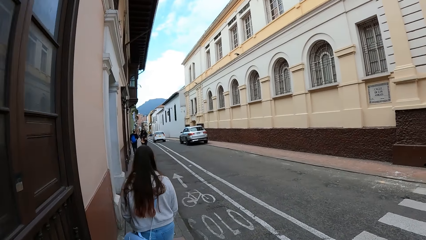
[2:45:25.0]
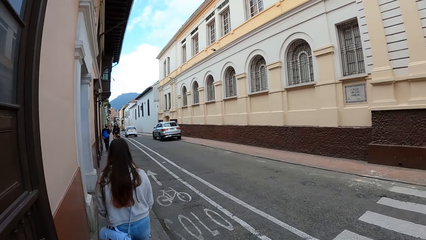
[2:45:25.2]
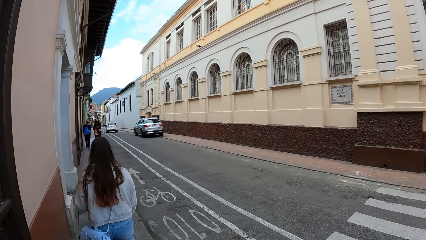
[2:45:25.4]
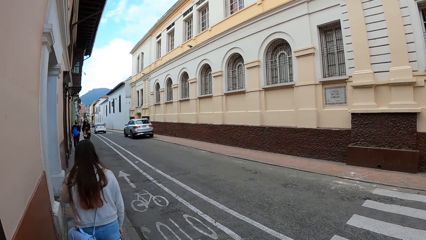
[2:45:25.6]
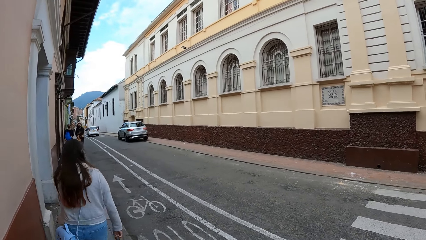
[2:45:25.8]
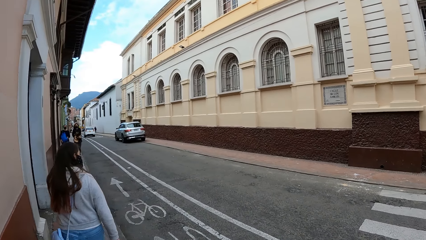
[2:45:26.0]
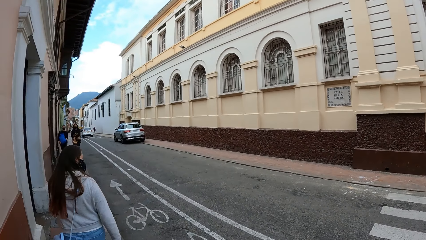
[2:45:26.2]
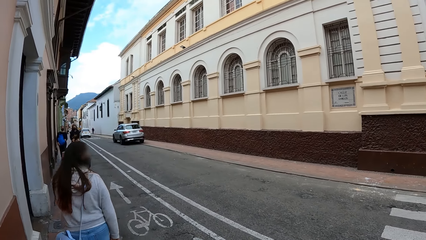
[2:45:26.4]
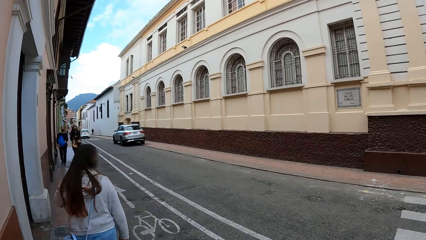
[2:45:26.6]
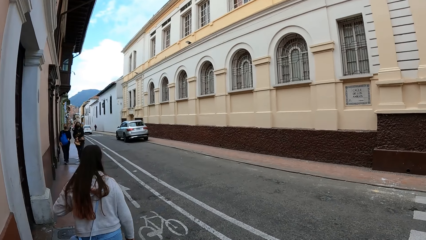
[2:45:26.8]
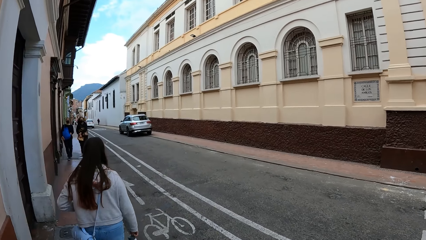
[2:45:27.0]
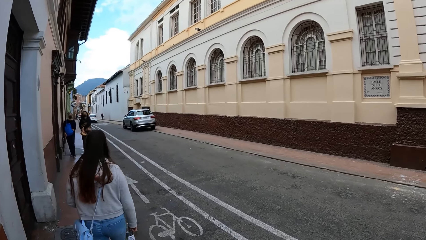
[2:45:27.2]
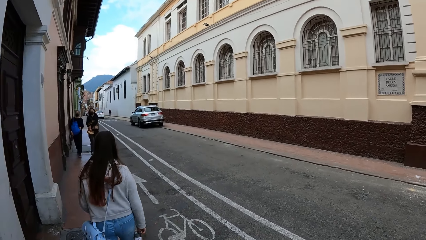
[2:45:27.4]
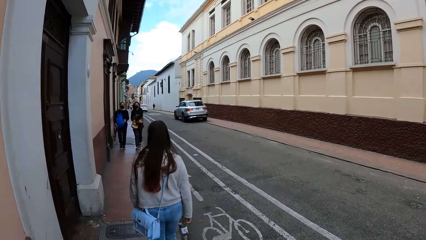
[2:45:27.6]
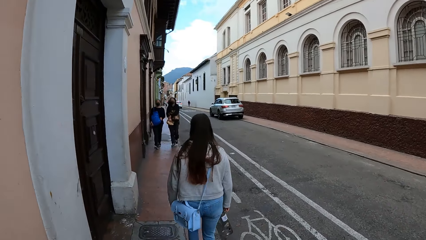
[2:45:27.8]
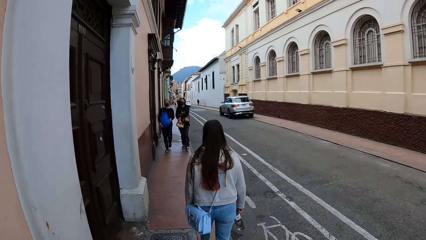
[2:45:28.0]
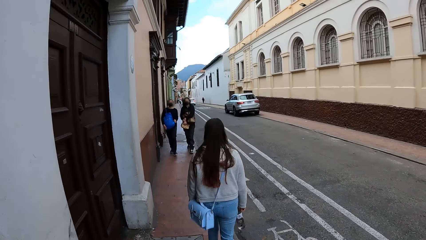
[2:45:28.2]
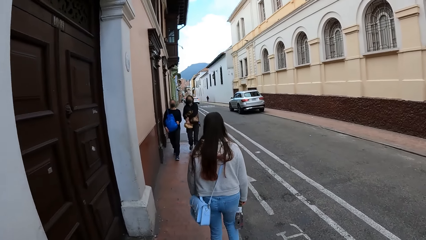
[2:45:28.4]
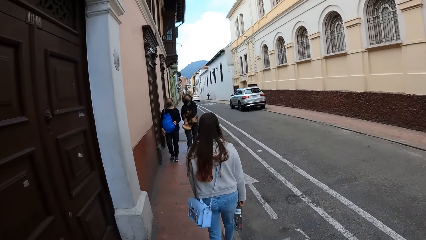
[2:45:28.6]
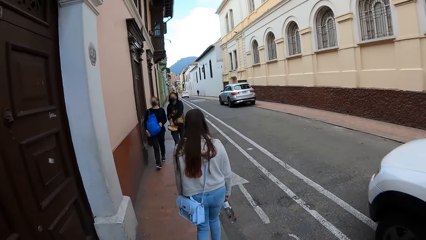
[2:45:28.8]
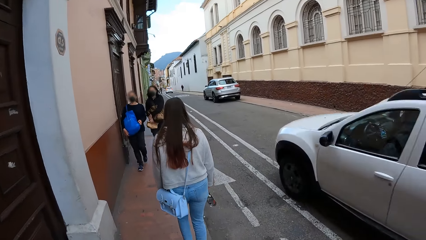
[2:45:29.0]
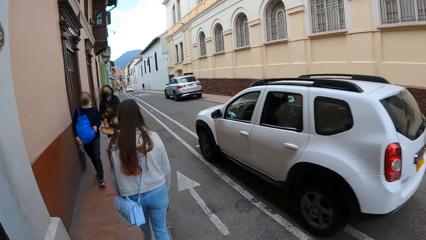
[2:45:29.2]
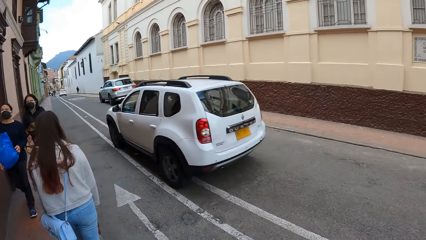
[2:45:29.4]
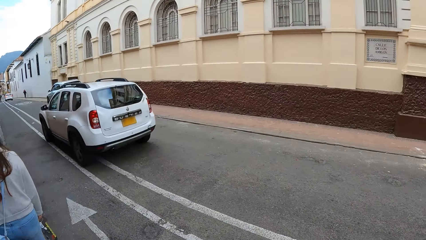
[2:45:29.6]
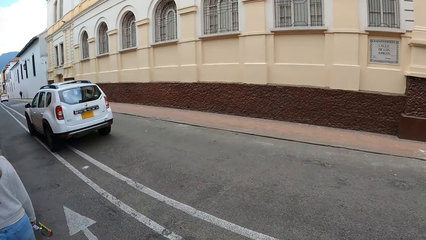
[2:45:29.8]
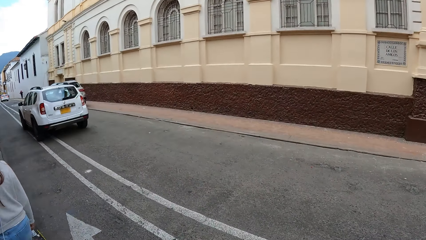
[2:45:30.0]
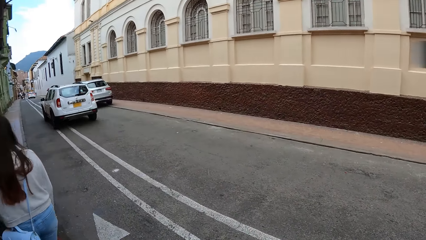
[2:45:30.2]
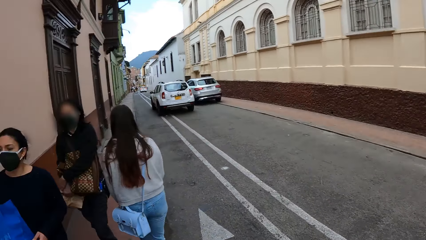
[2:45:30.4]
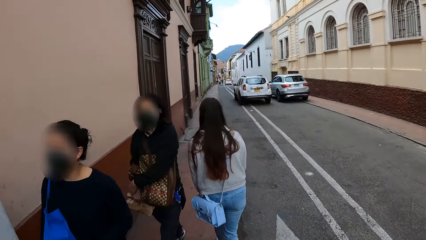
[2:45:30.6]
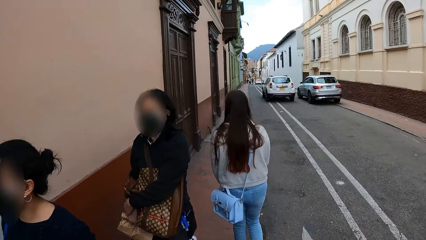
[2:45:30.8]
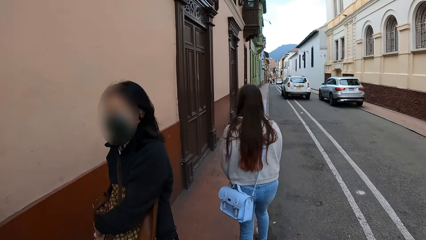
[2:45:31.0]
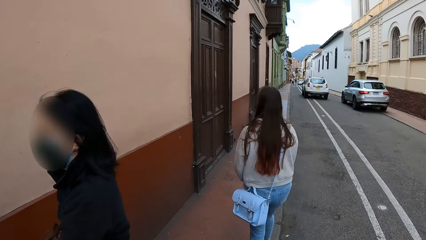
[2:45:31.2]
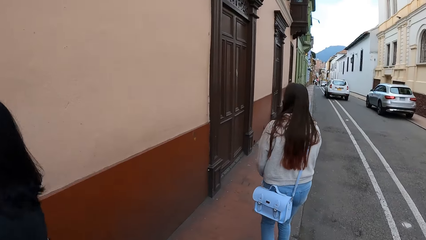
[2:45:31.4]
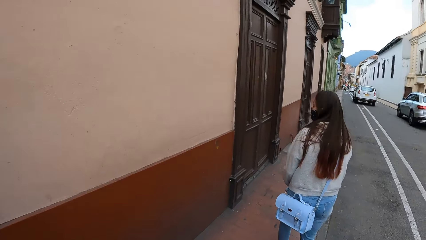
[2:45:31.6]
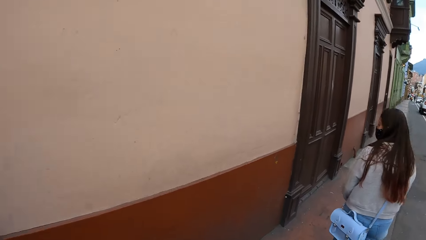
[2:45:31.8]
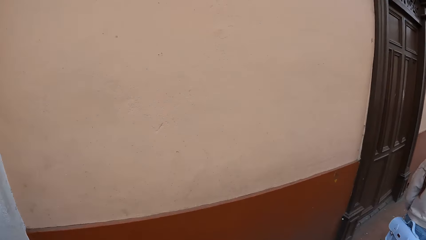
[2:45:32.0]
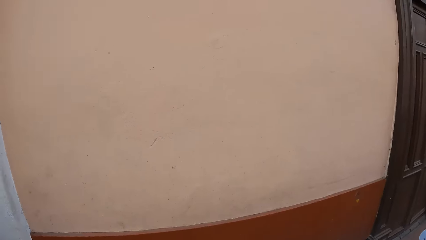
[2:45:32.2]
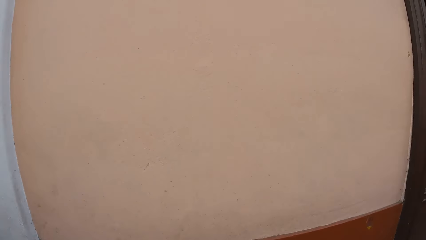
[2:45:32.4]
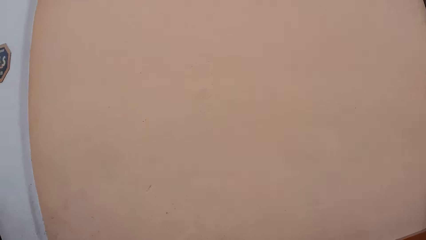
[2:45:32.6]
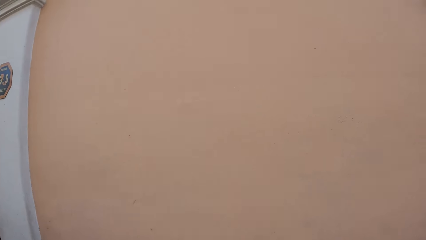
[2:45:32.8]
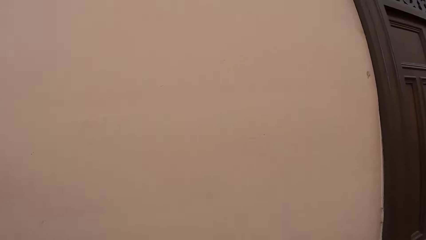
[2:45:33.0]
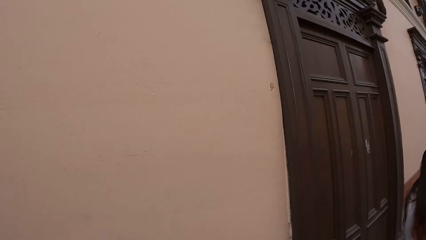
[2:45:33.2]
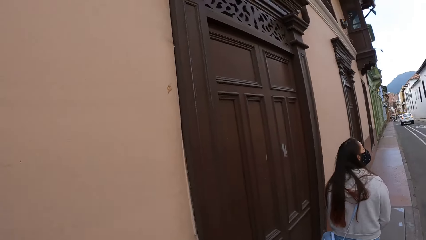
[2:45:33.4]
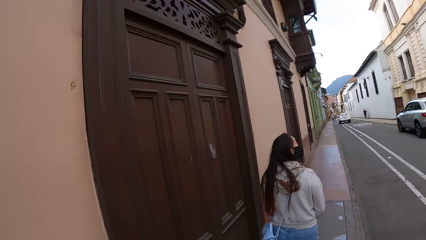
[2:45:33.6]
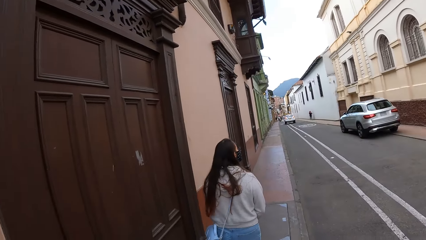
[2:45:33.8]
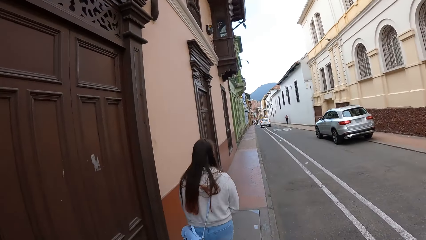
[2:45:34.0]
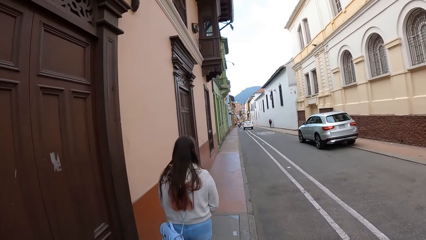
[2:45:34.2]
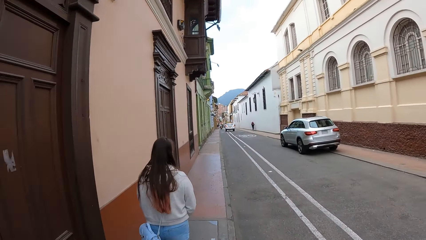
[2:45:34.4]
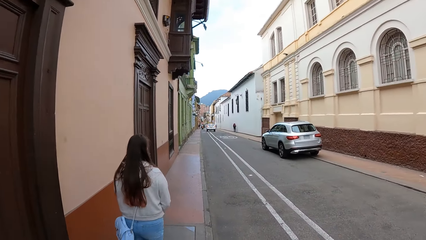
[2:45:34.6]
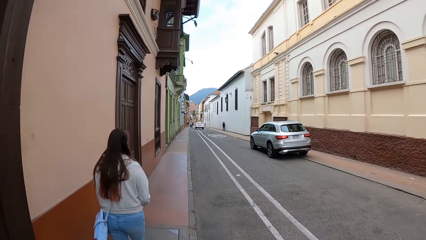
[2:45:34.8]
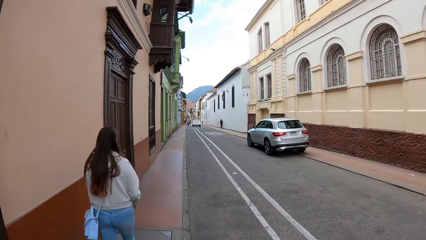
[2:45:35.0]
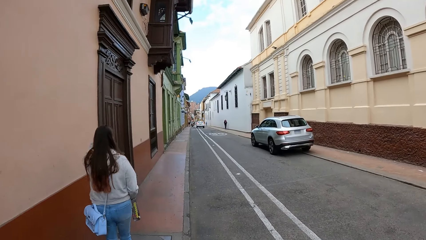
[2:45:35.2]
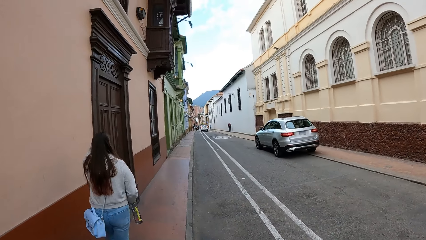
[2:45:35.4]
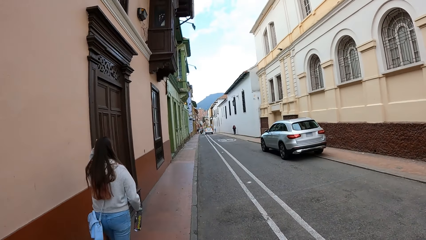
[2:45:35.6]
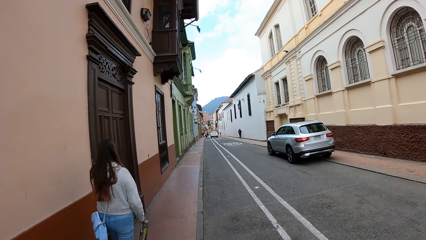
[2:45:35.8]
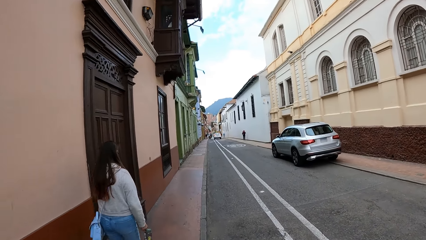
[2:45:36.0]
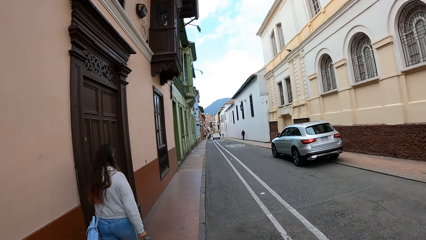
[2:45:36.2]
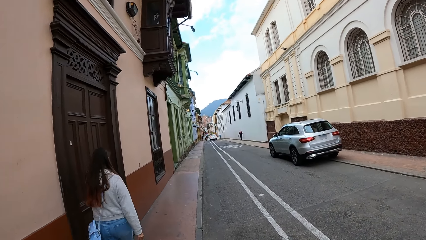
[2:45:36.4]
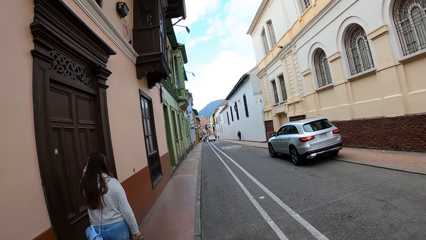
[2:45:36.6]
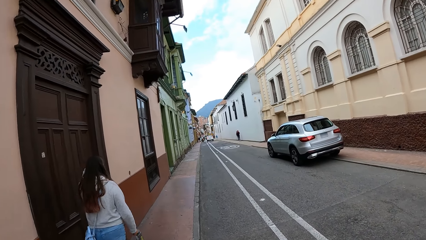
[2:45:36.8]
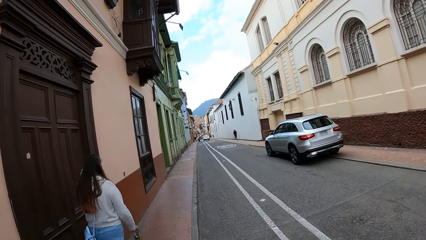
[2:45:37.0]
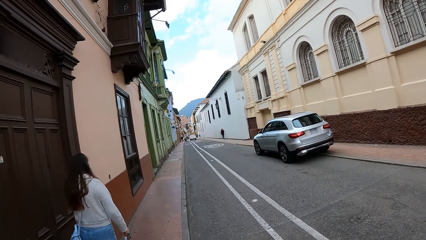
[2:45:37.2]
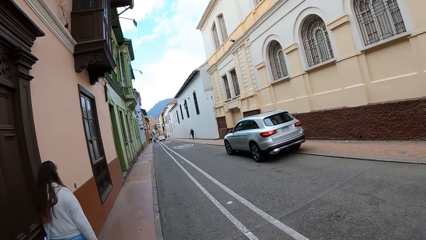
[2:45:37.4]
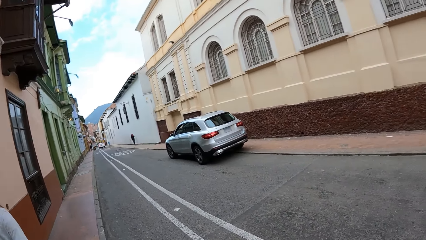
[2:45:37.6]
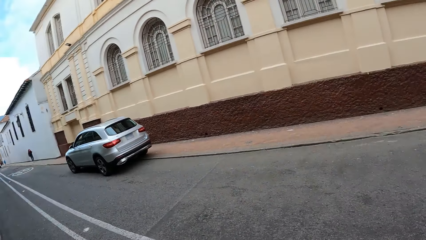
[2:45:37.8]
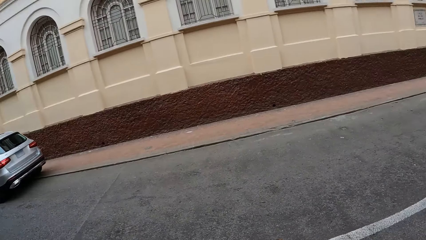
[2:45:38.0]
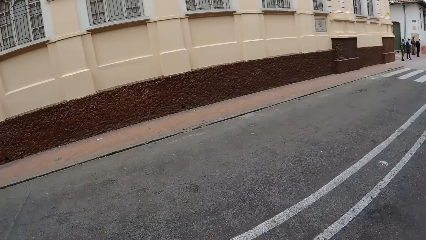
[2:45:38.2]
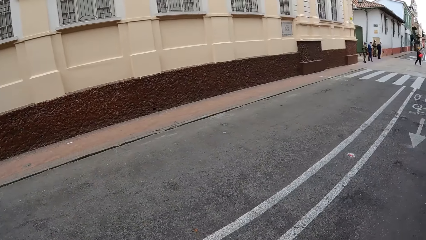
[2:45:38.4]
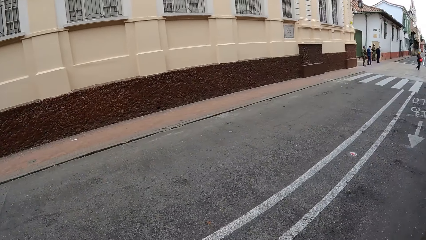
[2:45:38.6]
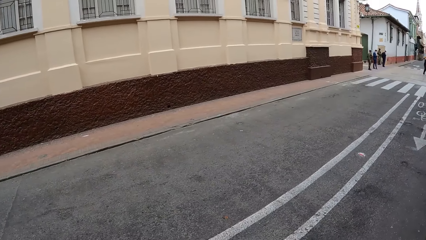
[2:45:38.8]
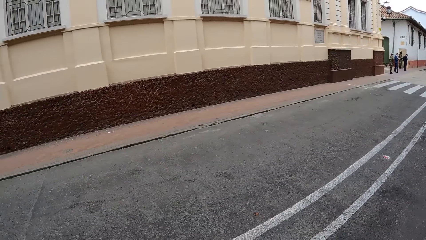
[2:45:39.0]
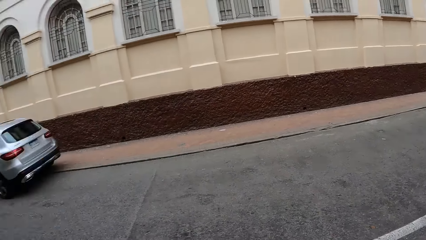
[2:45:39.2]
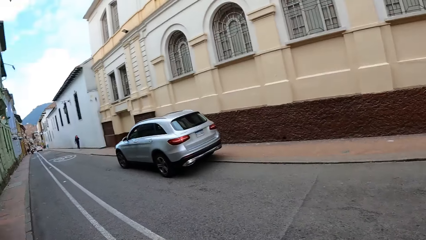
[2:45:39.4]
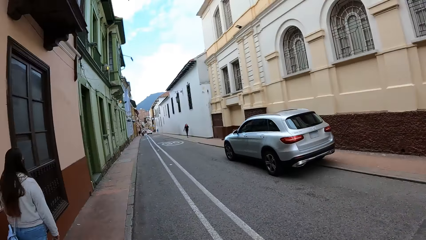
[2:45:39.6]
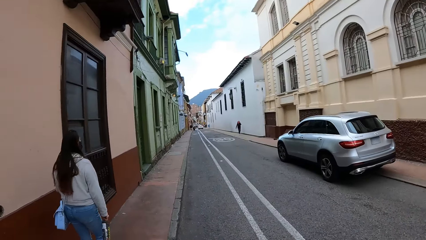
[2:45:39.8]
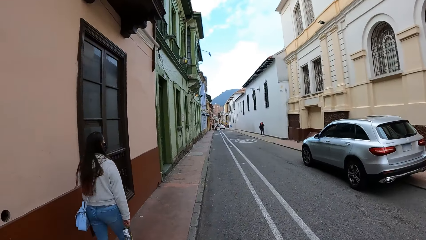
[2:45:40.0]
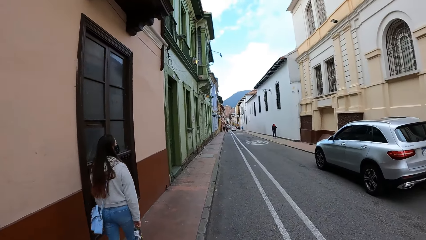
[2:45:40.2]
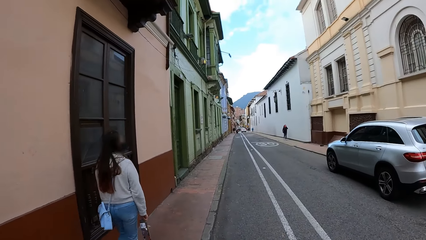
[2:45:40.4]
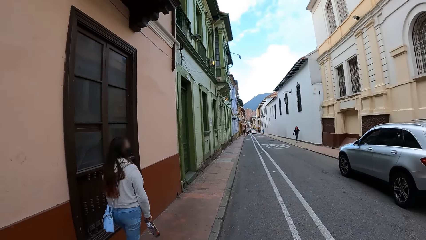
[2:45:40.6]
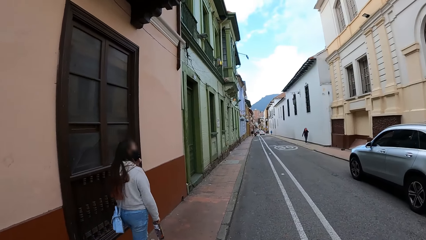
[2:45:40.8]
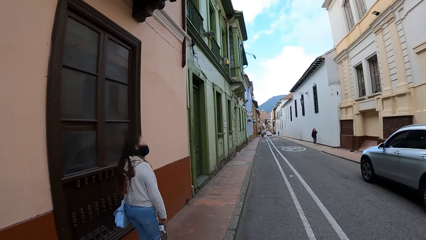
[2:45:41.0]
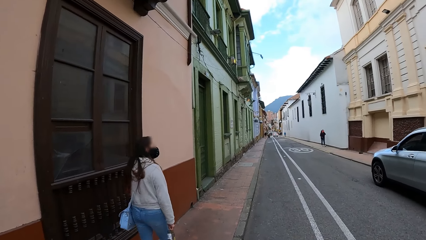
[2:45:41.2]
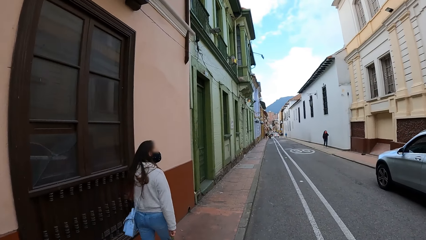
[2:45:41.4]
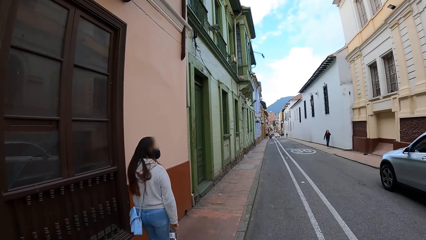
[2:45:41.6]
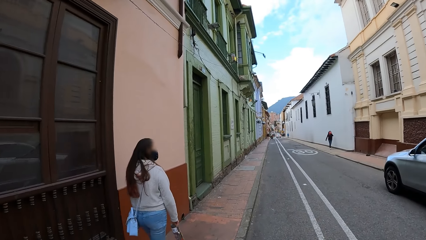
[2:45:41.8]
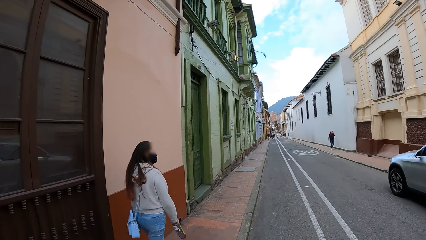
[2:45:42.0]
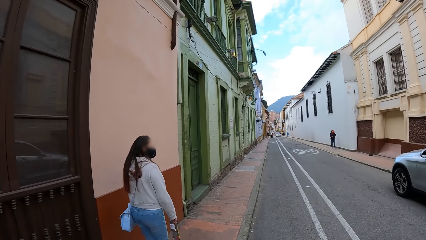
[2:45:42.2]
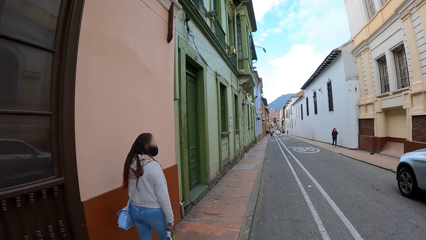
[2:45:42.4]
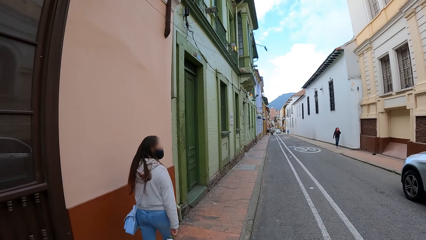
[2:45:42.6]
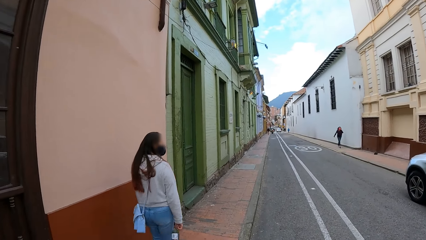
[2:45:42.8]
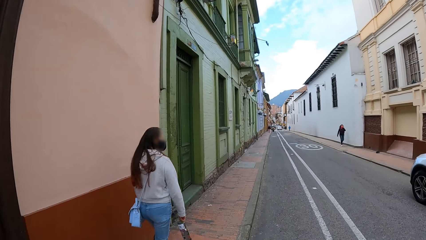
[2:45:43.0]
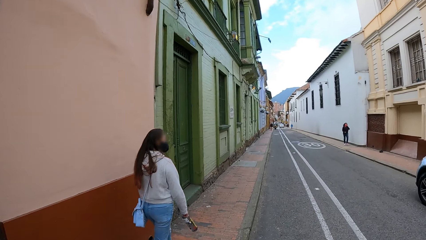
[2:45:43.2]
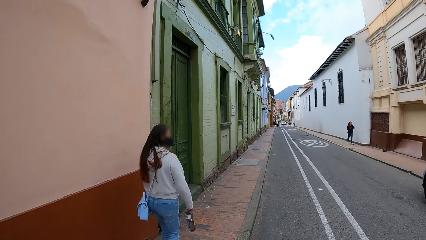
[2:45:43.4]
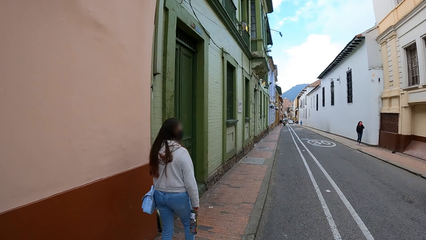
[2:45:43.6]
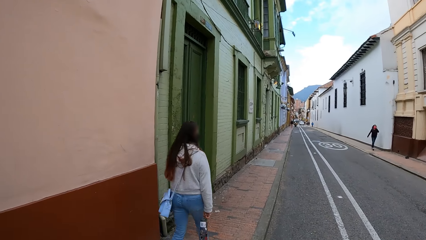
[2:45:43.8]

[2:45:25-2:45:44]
The camera wearer looks around repeatedly. A lady walks in the pavement.
